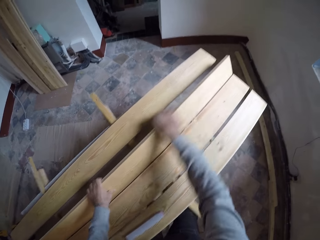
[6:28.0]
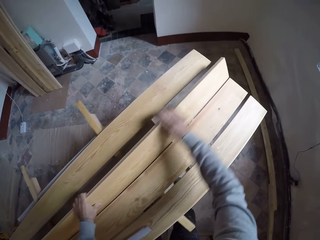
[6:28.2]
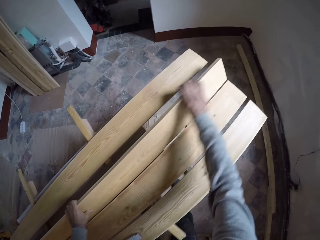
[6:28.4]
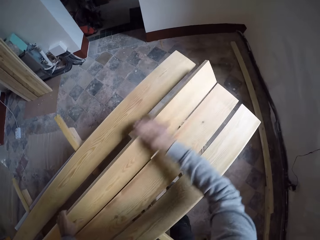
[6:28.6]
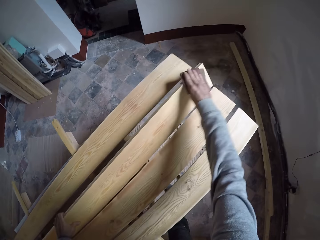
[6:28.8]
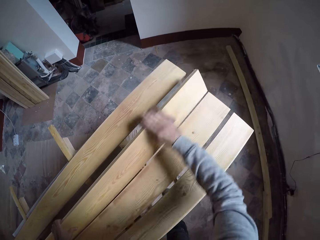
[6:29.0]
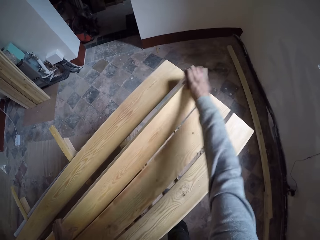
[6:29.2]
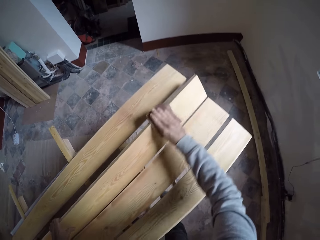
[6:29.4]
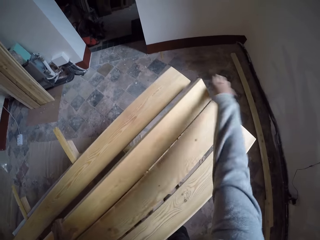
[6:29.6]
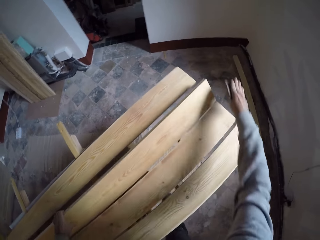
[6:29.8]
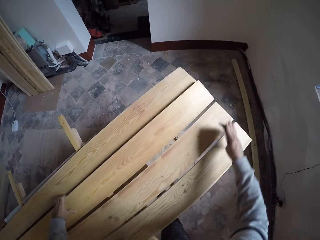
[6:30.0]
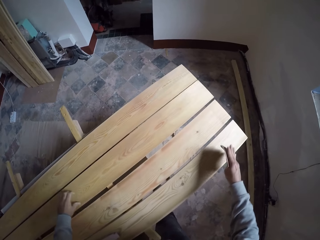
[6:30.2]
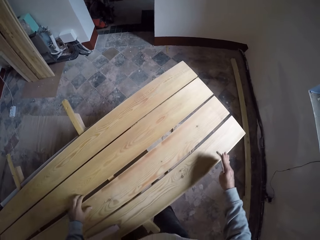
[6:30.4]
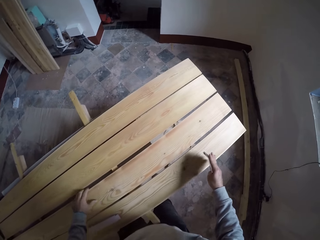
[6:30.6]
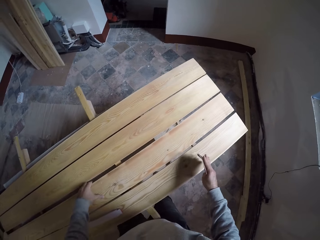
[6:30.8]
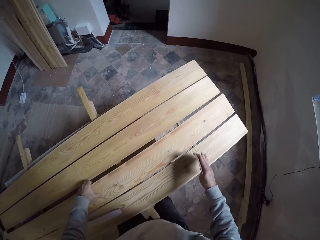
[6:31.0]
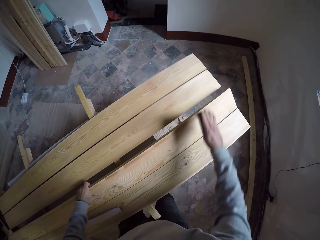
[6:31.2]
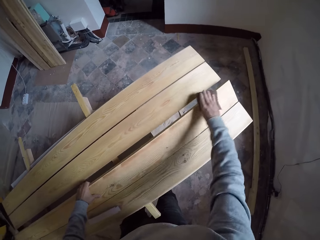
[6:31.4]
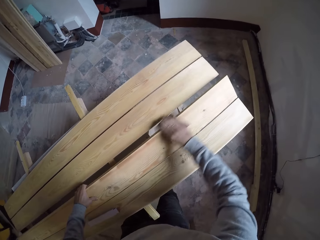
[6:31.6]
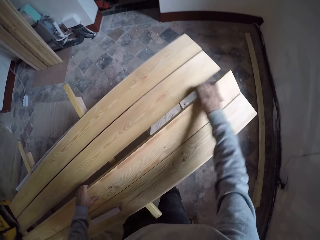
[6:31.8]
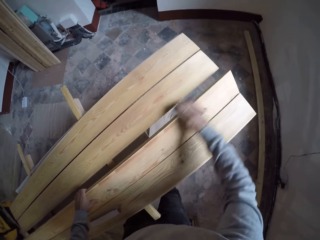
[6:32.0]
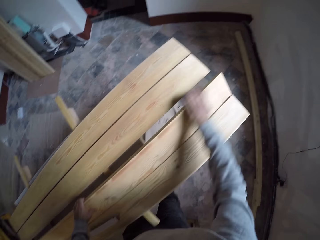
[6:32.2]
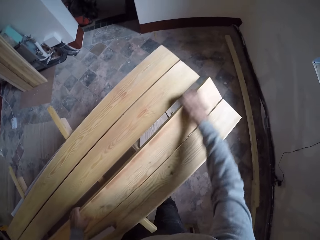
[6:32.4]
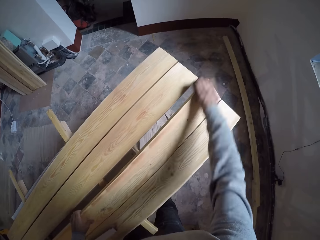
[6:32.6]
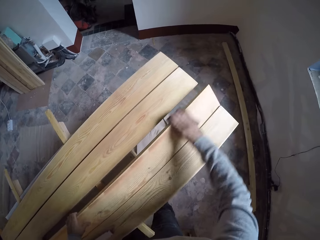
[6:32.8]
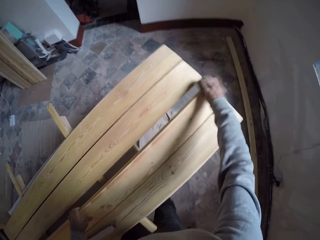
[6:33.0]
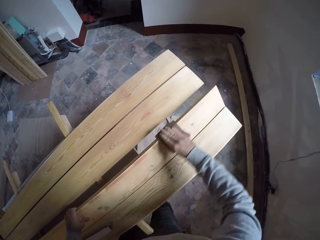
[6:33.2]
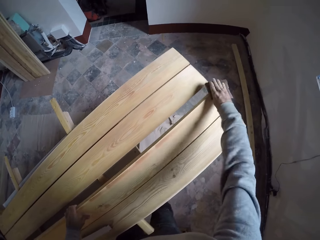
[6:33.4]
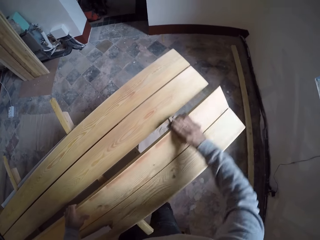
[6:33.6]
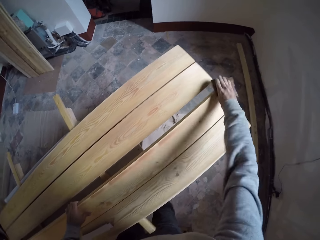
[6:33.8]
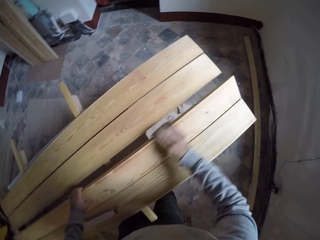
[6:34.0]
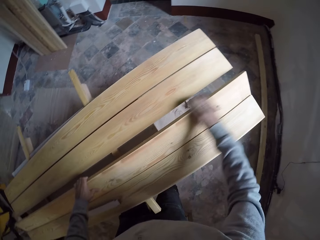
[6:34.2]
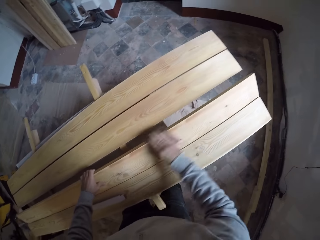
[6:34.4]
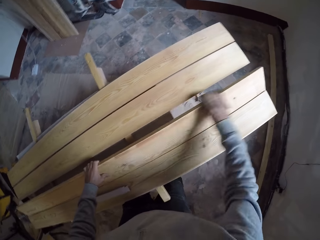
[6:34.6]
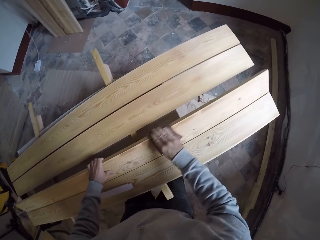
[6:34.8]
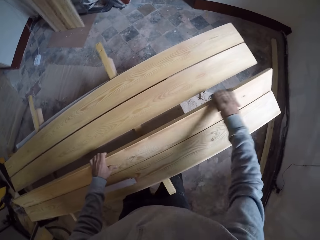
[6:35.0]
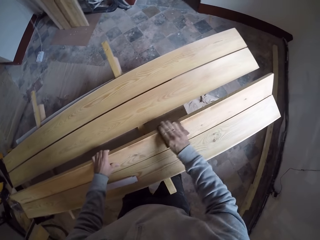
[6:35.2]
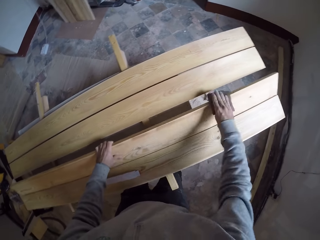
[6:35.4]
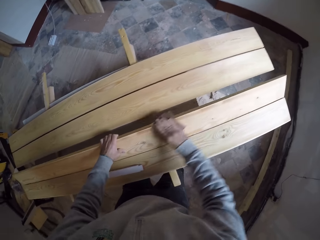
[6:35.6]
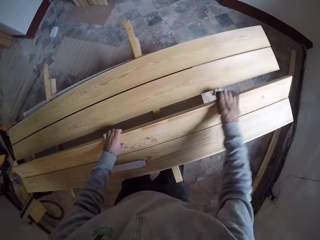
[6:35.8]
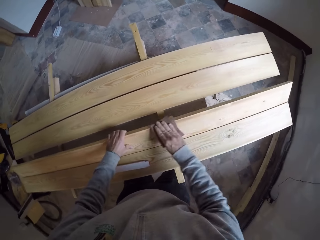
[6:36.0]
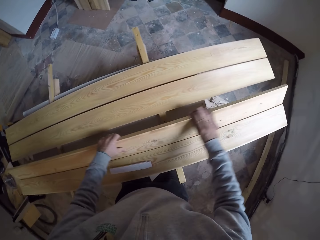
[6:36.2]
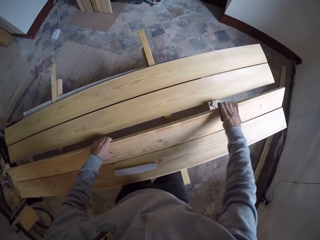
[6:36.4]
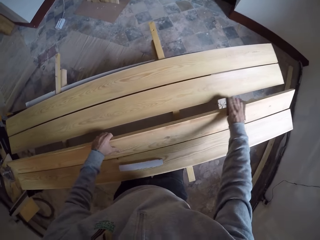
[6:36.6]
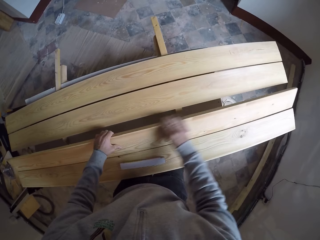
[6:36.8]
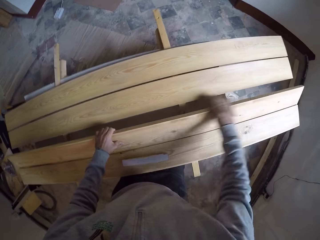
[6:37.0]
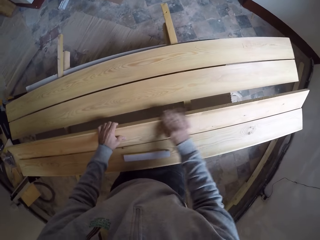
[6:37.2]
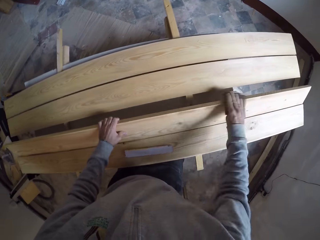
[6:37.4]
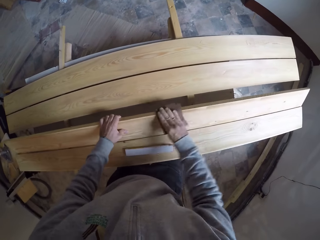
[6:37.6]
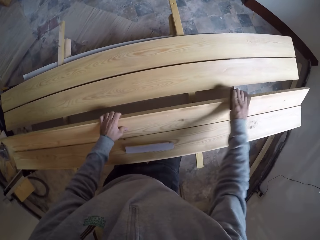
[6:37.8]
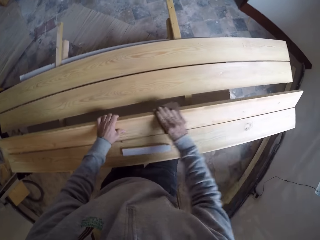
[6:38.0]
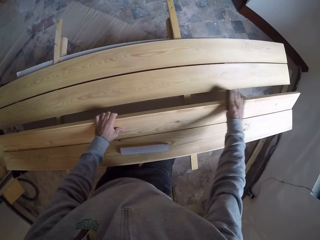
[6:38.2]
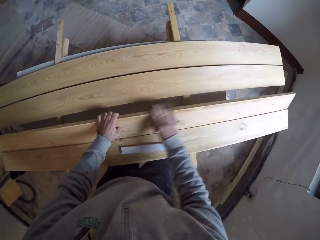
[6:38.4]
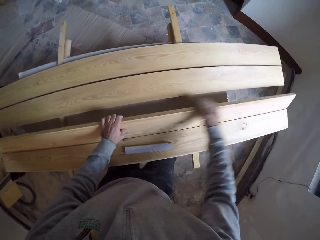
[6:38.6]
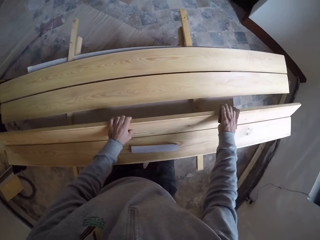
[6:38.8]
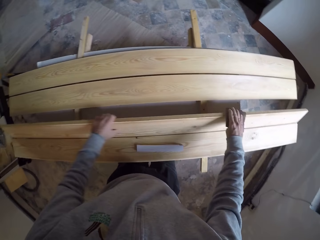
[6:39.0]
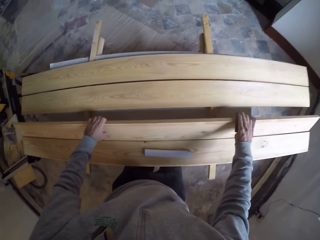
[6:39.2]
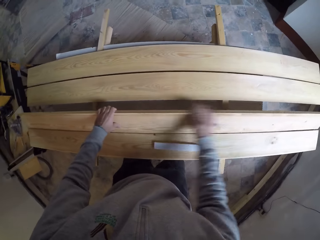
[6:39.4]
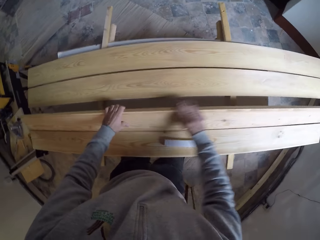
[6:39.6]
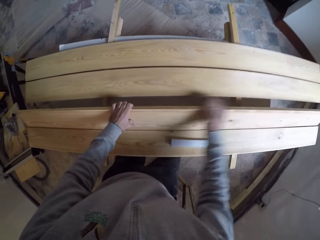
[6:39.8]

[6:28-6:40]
The camera wearer drops wood. They lift the wood and sand the wood with sandpaper. They do it repeatedly.

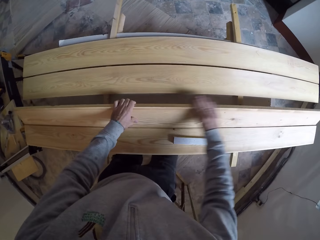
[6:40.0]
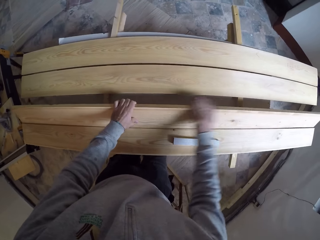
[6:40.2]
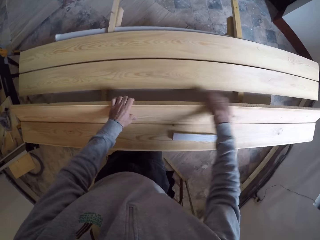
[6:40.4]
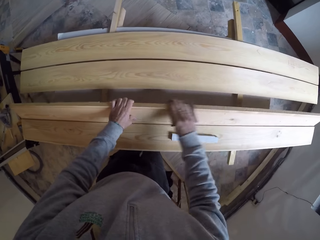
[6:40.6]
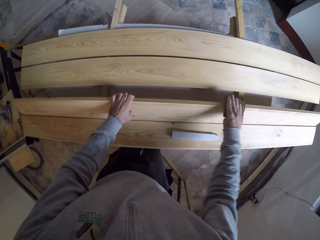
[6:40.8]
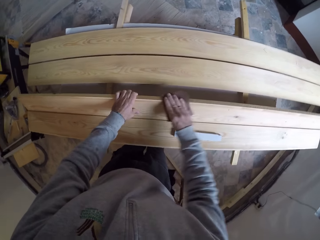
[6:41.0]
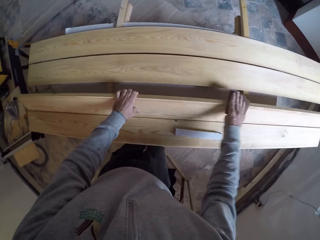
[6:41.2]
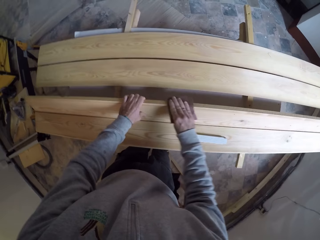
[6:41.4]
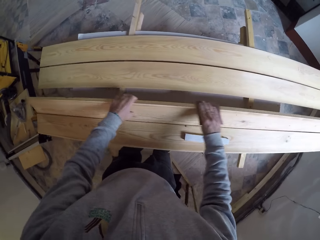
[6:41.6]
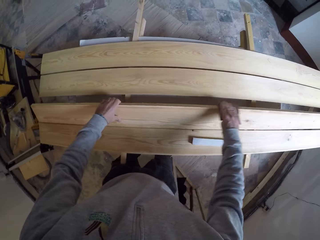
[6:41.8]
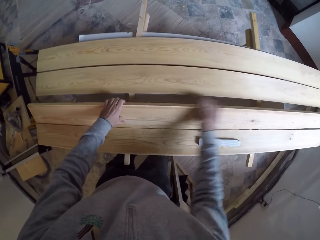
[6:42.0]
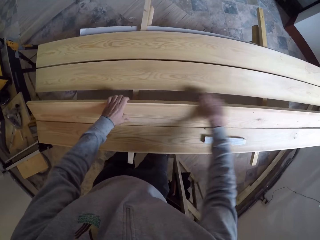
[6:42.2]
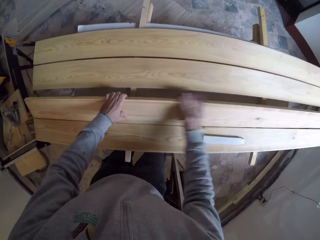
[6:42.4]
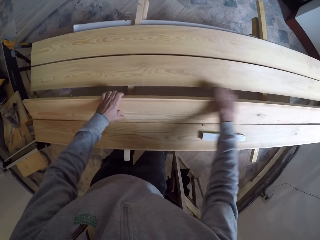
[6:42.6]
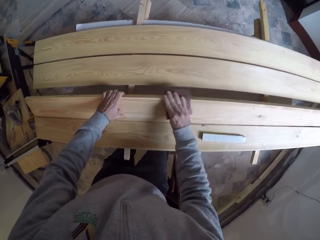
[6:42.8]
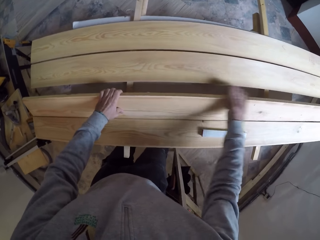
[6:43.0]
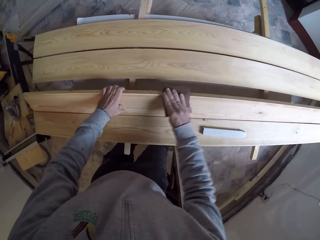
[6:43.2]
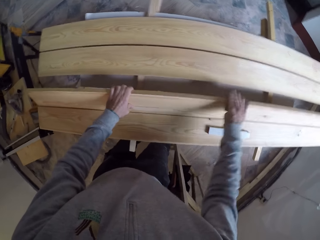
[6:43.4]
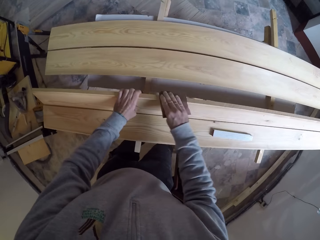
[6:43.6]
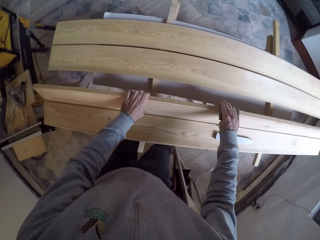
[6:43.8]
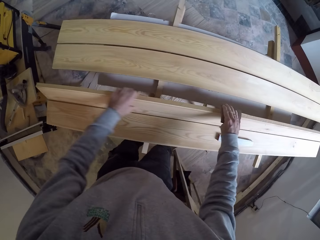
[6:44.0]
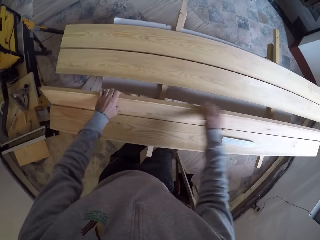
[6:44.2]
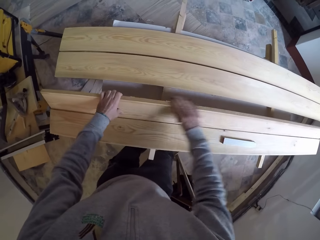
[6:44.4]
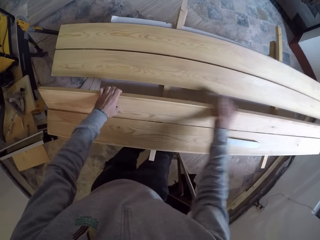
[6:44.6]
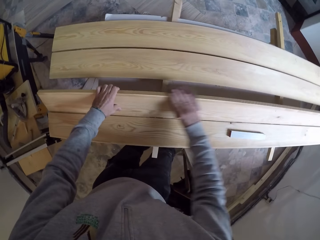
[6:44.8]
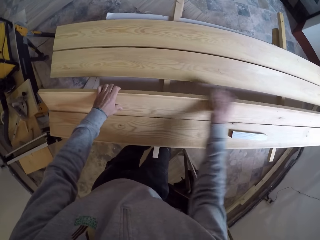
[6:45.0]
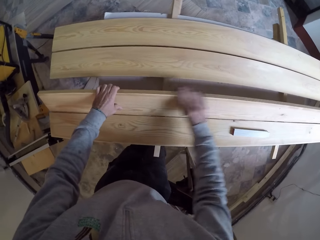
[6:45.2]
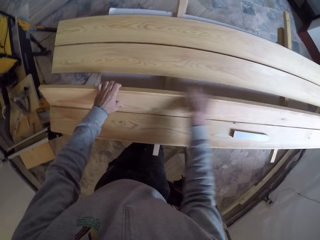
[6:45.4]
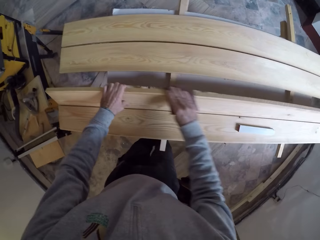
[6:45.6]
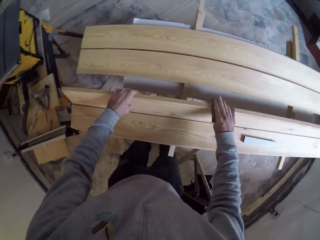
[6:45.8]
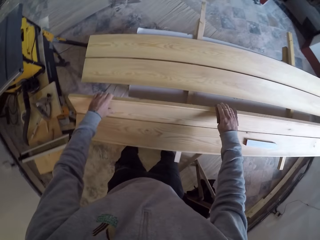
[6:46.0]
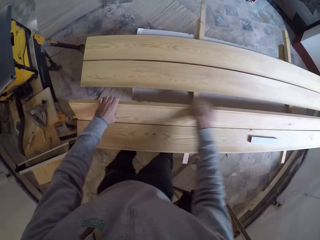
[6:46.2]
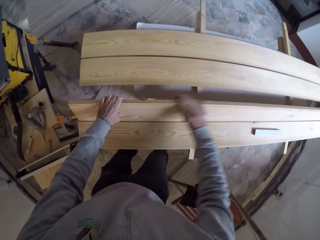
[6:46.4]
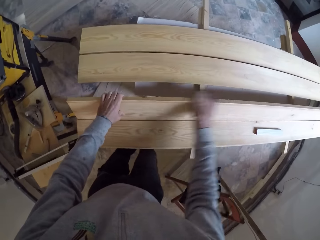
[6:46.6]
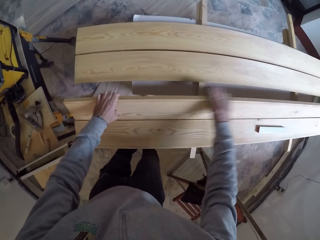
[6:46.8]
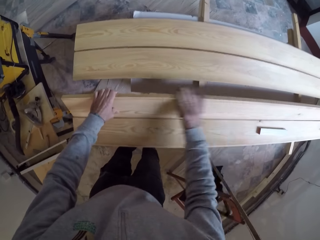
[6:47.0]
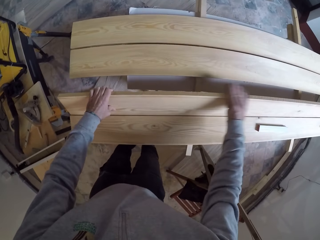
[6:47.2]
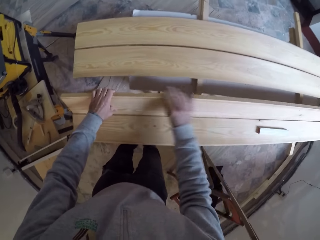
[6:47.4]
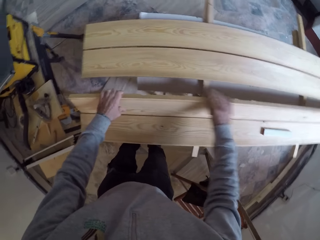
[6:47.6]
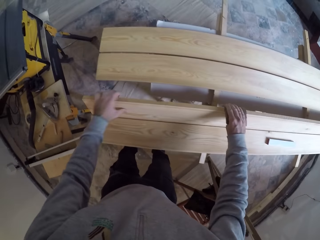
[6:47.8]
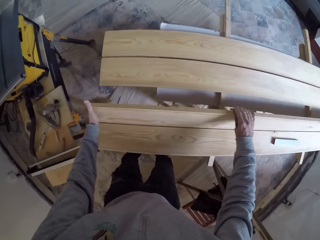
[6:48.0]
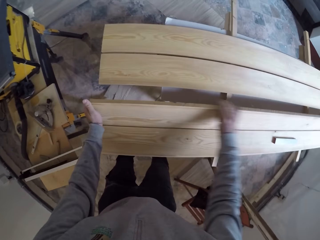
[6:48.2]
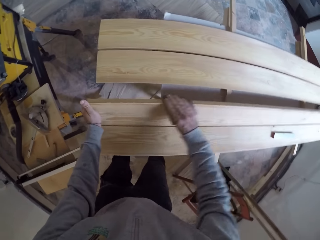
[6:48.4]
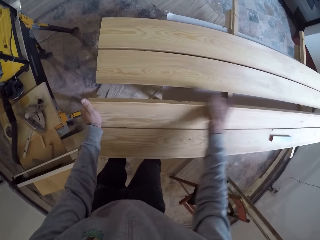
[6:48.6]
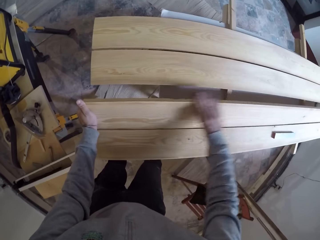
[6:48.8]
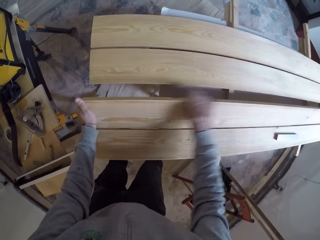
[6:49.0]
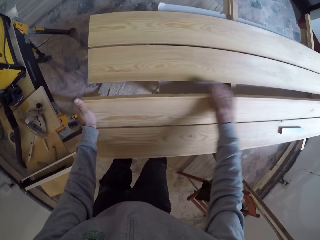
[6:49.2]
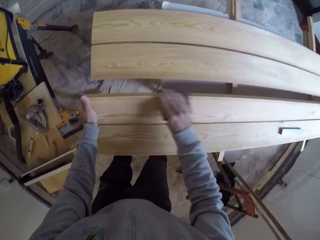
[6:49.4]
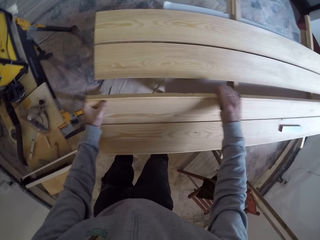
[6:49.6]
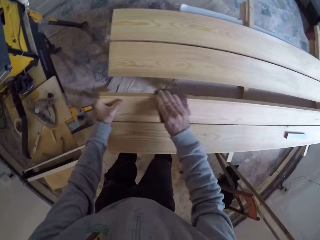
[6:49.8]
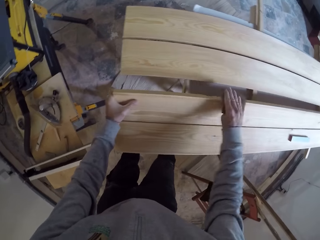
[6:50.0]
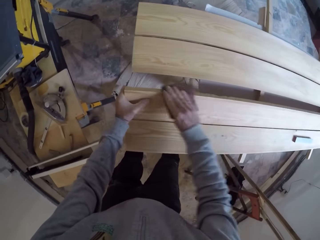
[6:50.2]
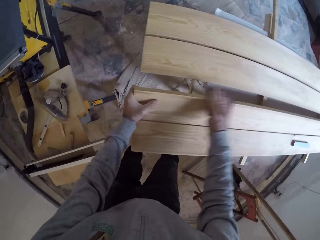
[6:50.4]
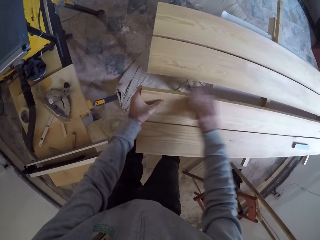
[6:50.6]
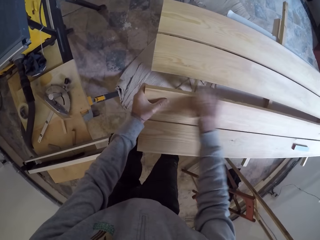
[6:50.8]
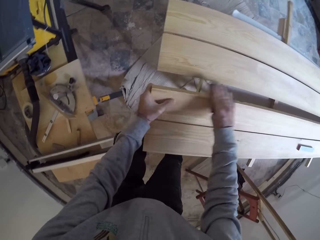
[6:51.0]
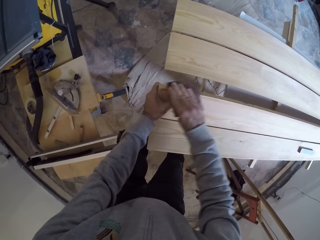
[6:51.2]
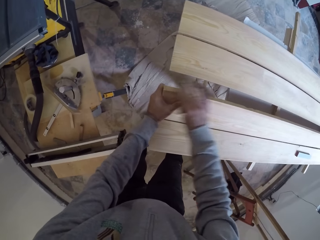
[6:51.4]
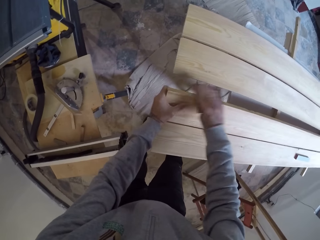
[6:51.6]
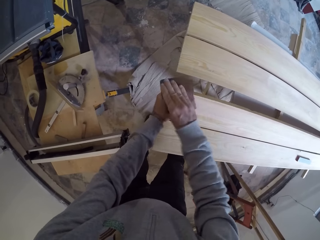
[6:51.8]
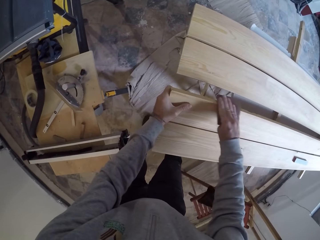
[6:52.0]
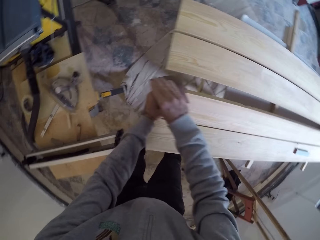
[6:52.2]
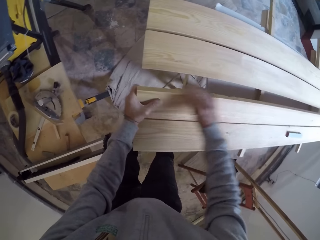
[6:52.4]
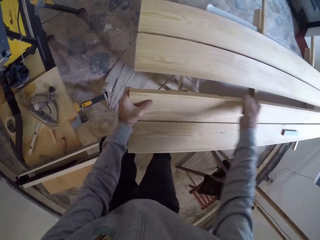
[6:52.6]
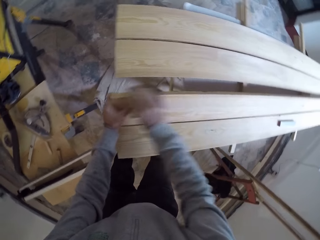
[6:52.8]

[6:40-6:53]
The camera wearer sands wood with sandpaper. They do it repeatedly.
